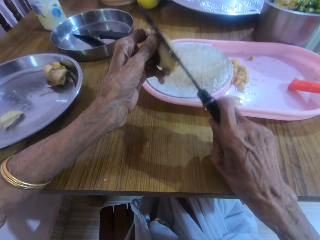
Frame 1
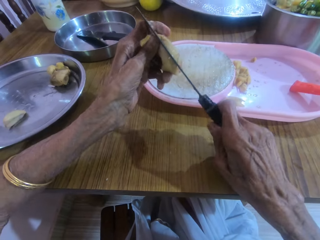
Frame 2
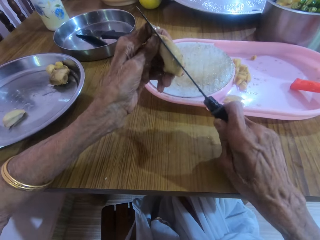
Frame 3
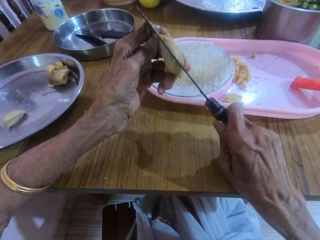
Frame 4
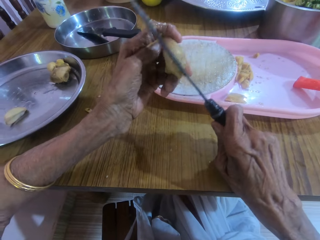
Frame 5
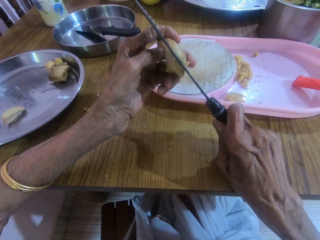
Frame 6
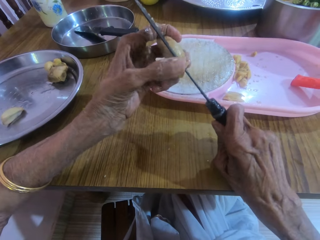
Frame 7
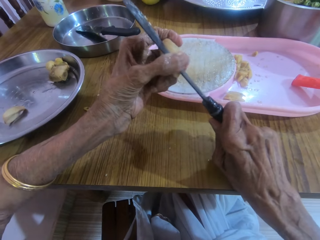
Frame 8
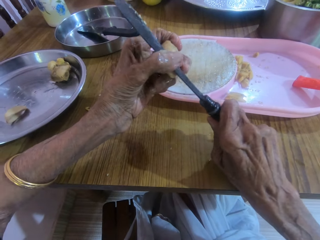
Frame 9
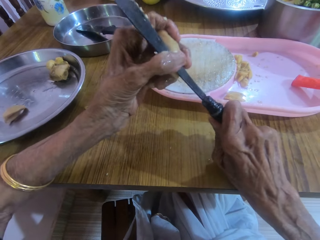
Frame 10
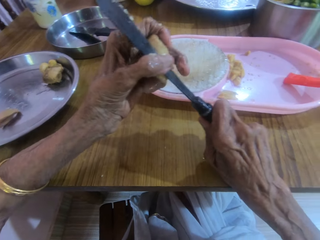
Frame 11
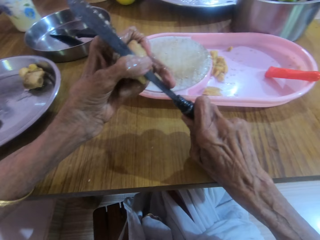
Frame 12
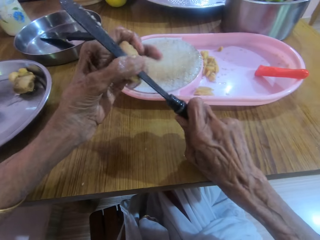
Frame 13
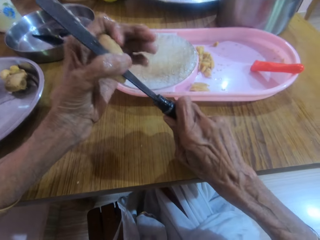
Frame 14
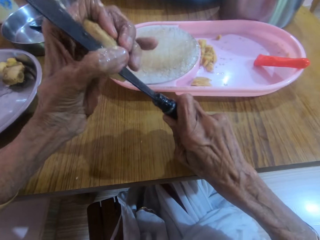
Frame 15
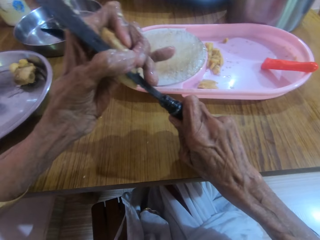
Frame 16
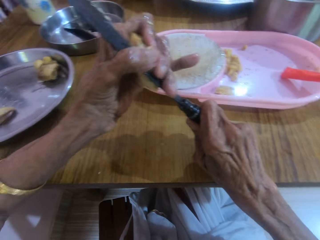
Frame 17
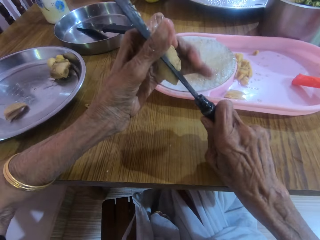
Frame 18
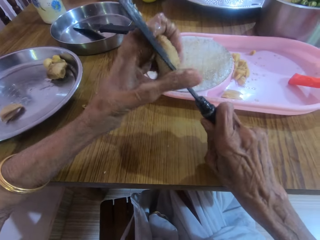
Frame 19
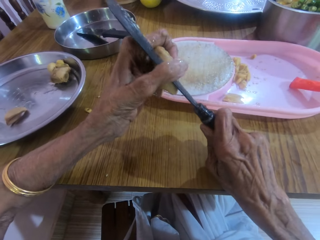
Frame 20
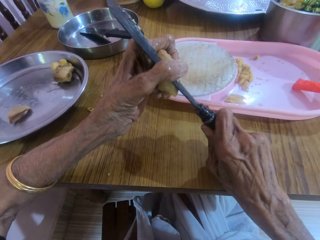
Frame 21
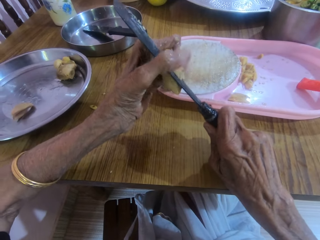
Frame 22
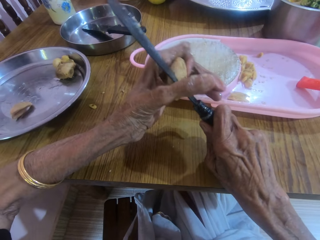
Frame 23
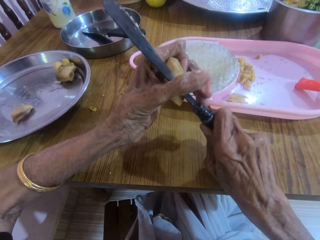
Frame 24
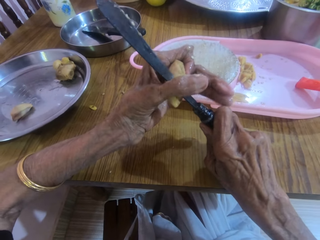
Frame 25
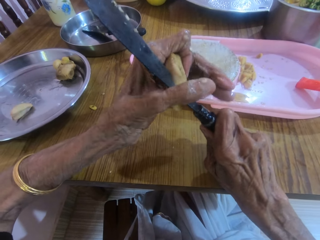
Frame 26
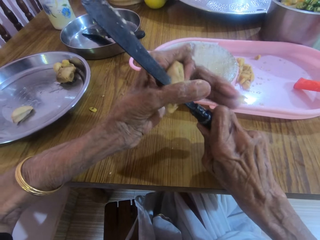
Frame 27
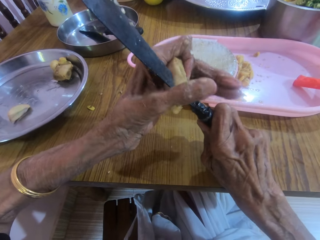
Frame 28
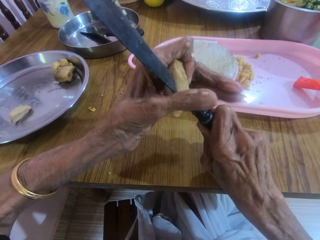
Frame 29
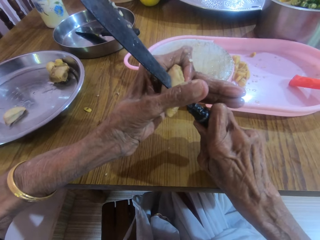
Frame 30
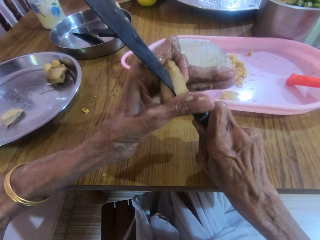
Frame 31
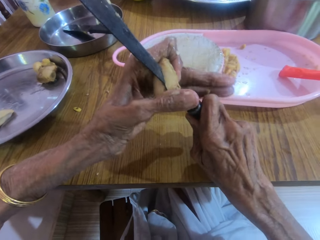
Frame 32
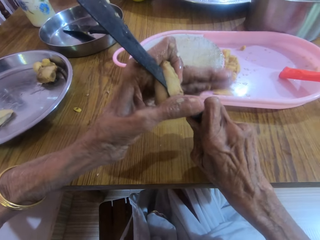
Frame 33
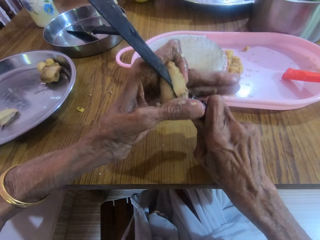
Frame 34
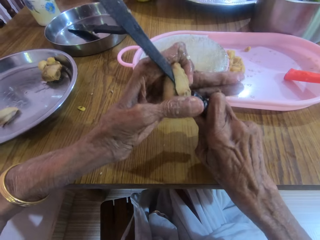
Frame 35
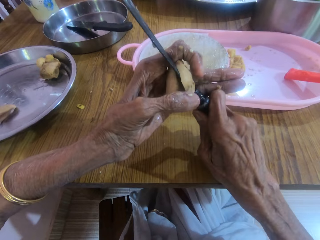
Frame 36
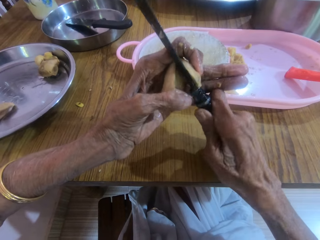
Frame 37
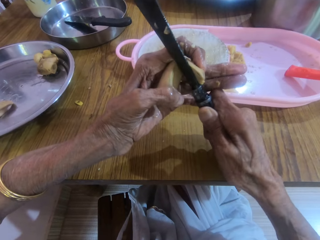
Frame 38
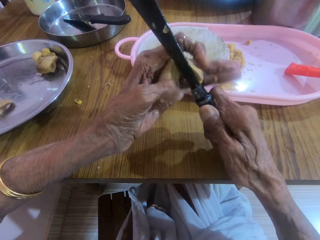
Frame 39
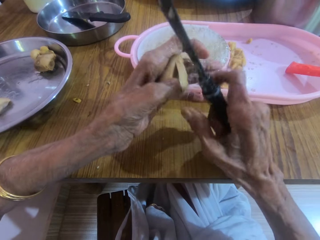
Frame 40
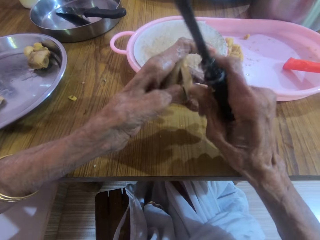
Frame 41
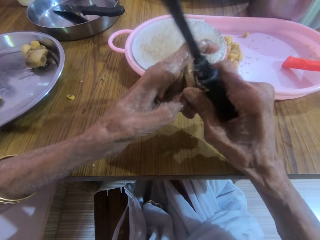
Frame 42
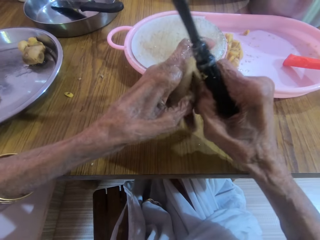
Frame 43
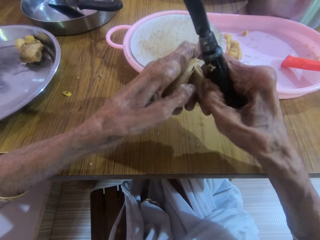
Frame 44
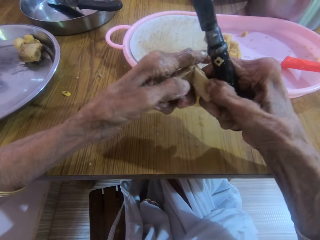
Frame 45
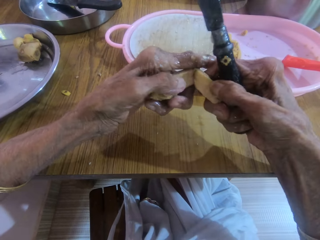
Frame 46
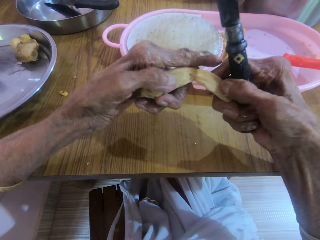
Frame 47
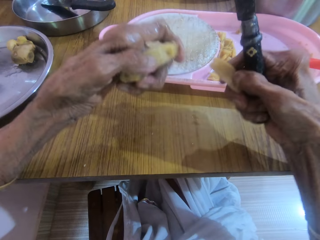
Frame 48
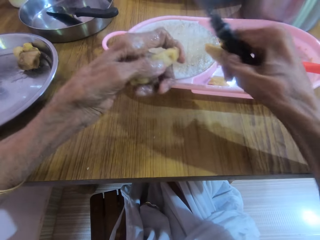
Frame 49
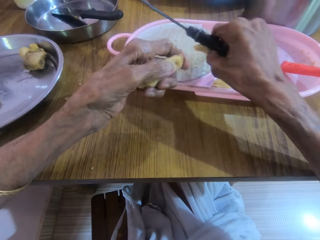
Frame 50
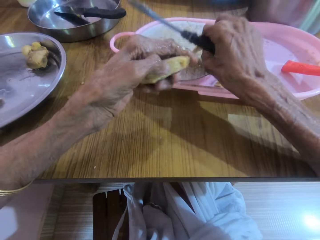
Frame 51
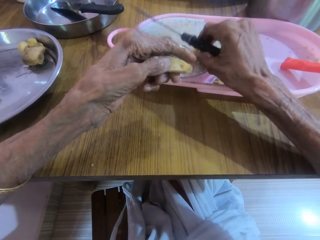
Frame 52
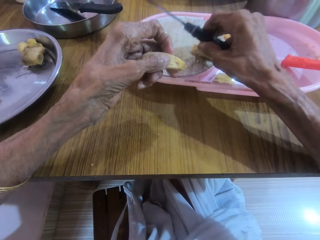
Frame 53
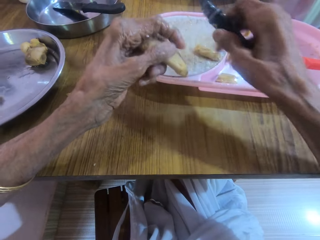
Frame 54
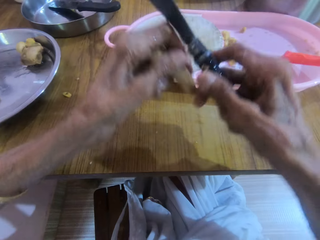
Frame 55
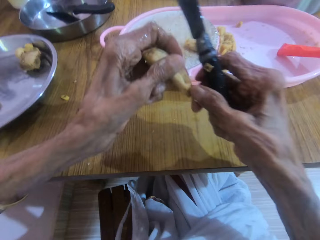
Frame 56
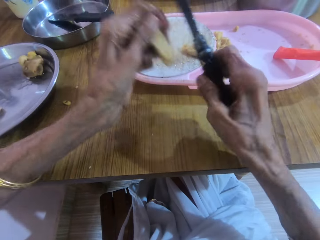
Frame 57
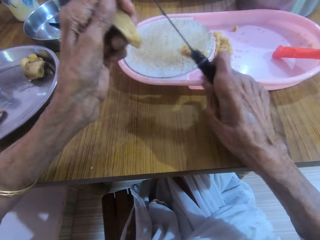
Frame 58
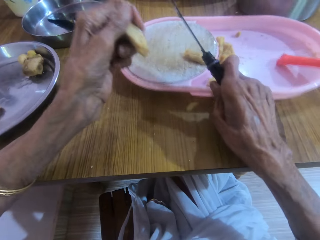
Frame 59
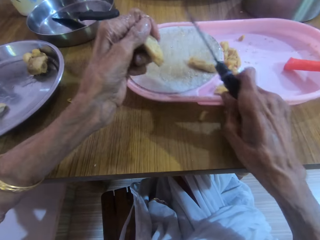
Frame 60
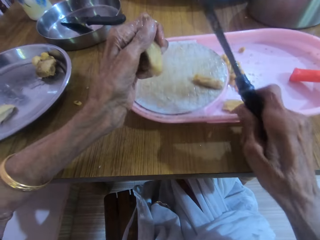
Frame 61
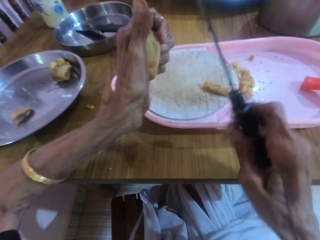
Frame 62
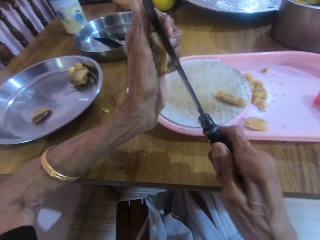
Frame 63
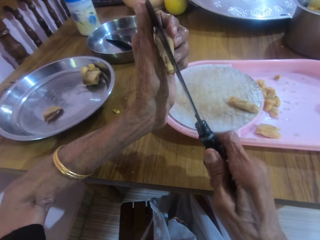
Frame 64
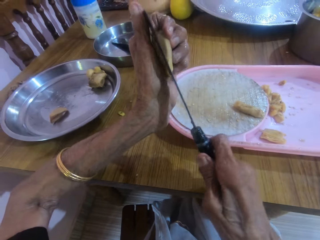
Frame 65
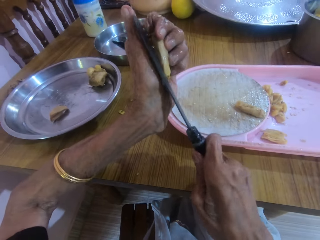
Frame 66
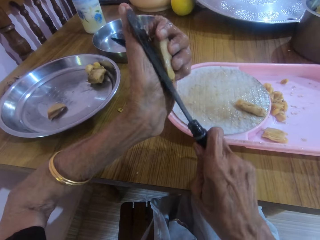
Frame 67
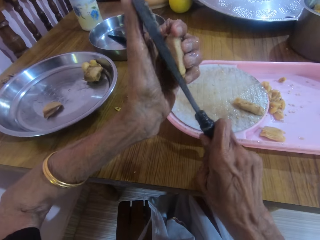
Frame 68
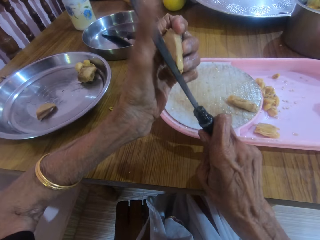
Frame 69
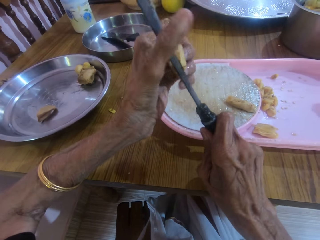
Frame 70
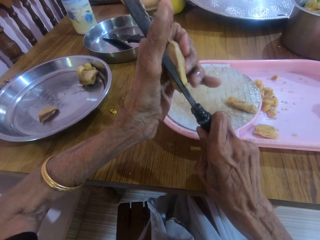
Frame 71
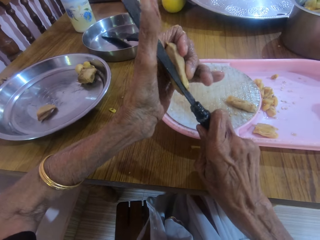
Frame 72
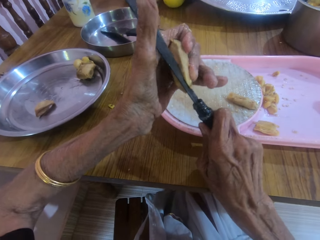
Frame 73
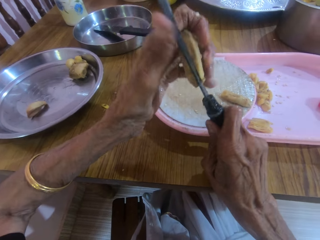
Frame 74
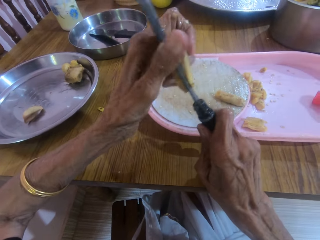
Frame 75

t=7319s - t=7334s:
The camera wearer cuts the ginger in the hand. They separate the garlic with both hands. They drop the piece of garlic in the right hand on the cutting board. They move the tray with the right hand. They slice the garlic in the left hand with the knife in the right hand.

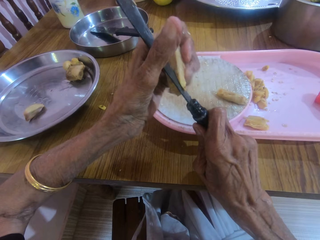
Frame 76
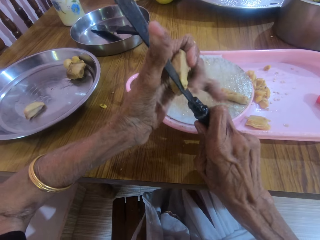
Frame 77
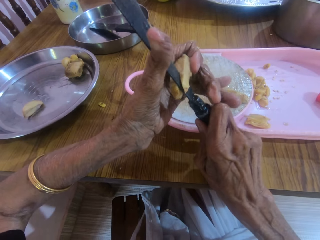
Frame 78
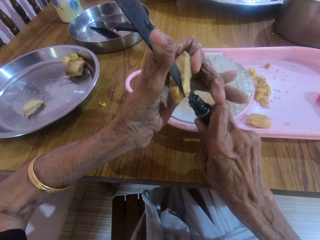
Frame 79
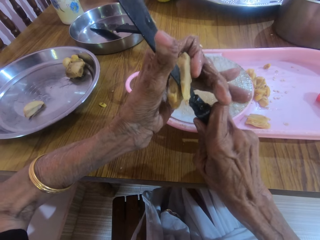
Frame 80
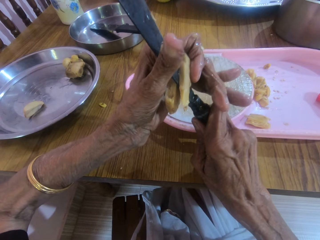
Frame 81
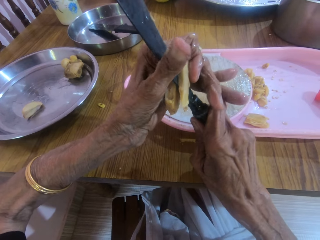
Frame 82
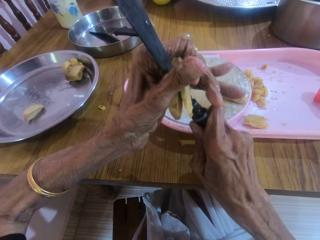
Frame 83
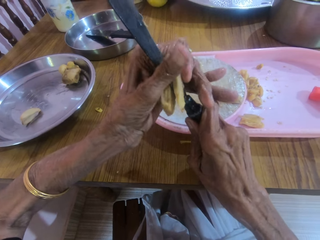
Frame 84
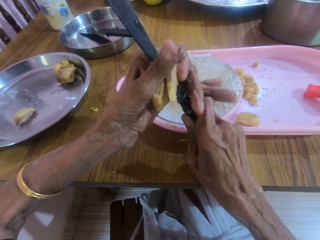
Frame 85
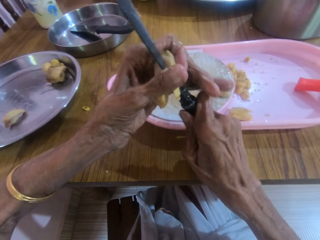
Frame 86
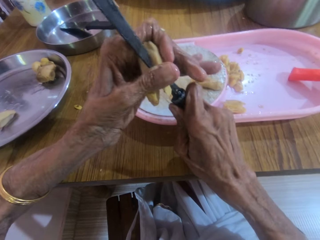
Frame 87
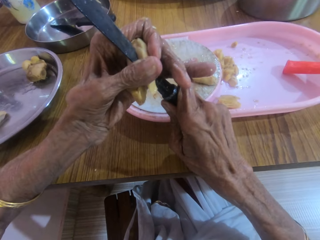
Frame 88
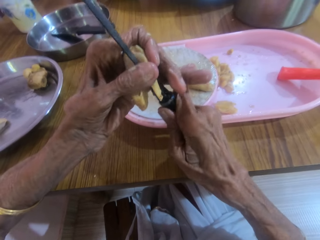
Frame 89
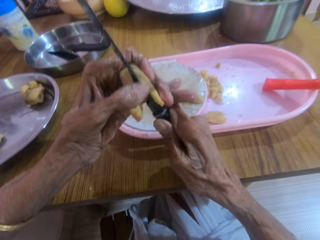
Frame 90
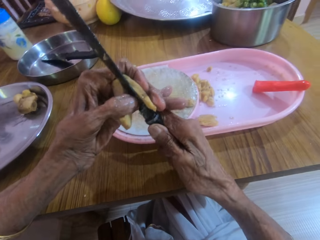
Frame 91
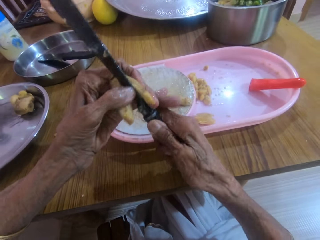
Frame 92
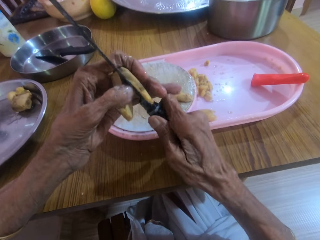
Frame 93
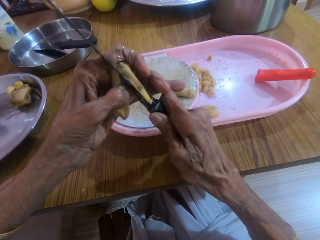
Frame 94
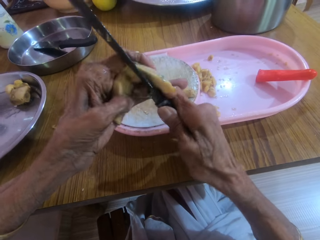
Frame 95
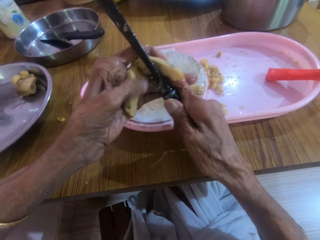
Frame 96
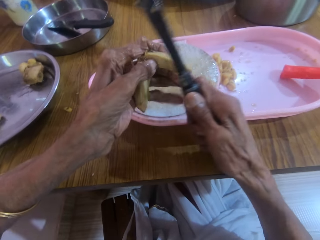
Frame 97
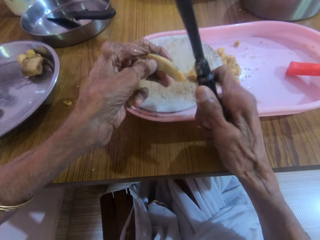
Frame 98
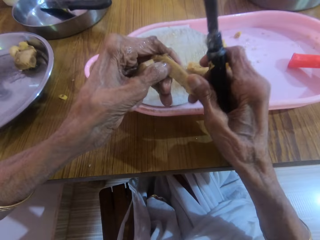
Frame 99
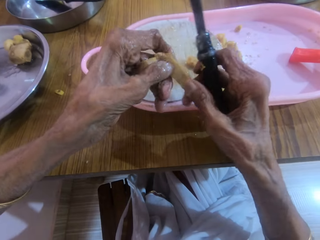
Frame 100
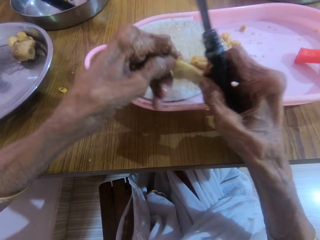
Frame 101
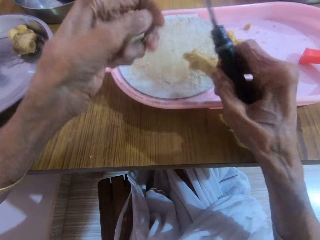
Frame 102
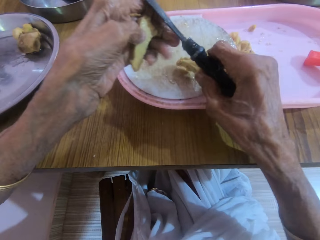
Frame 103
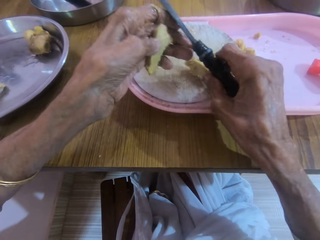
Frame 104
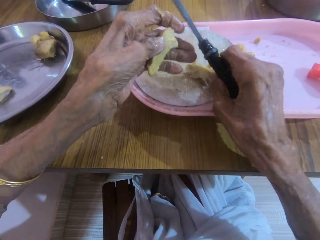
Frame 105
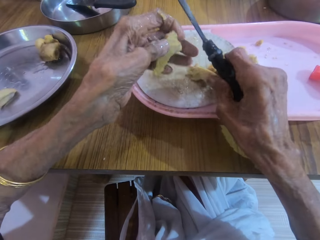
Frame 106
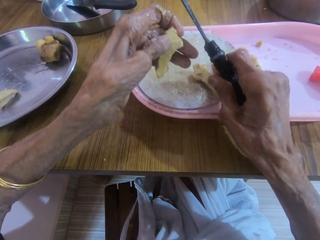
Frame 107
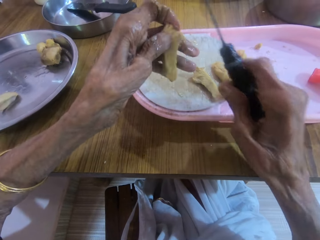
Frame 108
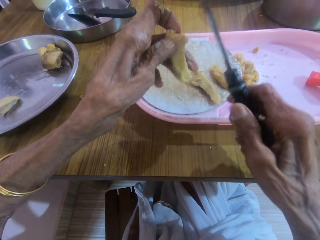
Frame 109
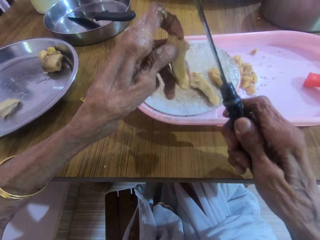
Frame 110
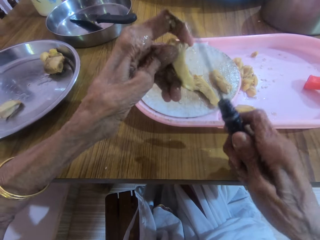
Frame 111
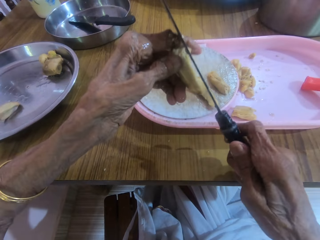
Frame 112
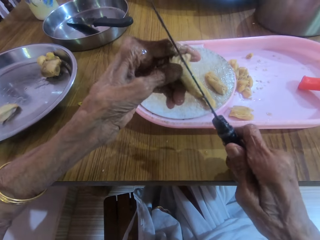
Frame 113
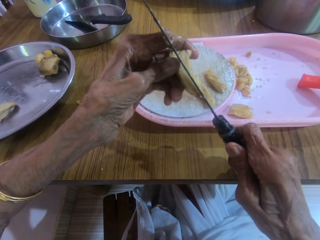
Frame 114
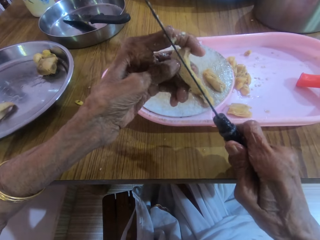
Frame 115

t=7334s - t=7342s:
The camera wearer separates the garlic with both hands. They drop the piece of garlic in the right hand on the cutting board.
